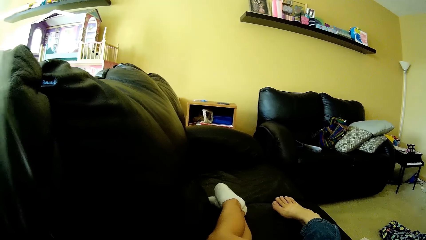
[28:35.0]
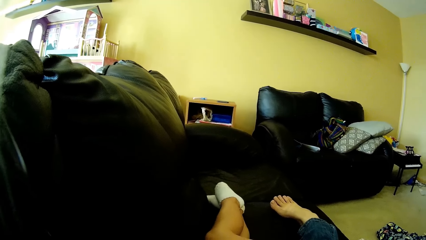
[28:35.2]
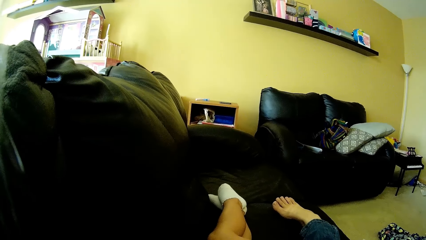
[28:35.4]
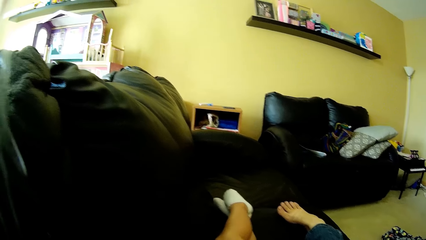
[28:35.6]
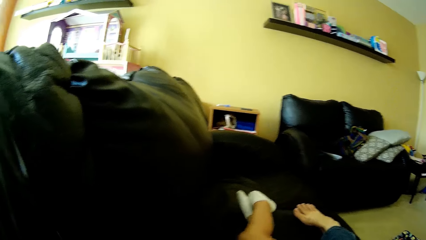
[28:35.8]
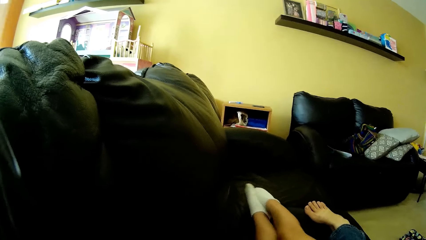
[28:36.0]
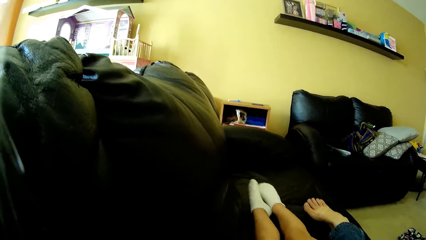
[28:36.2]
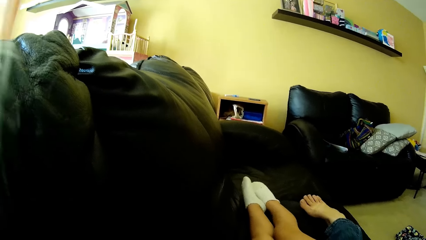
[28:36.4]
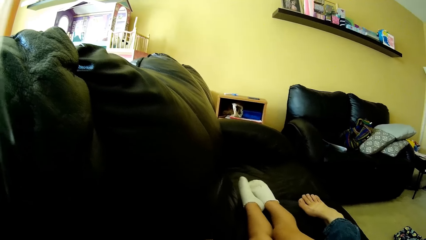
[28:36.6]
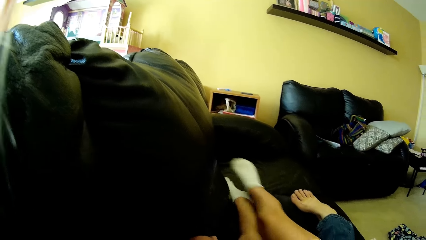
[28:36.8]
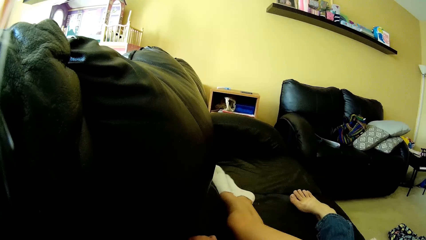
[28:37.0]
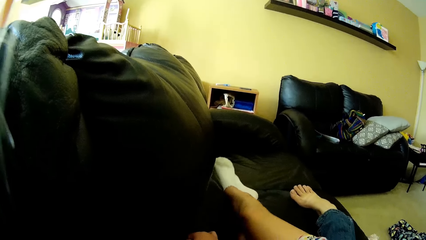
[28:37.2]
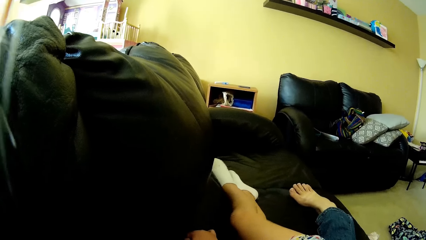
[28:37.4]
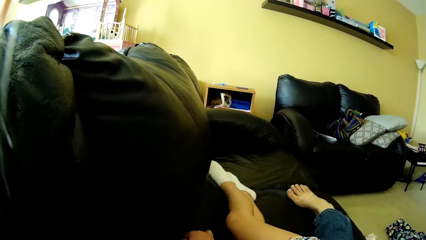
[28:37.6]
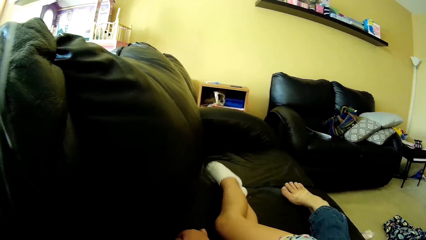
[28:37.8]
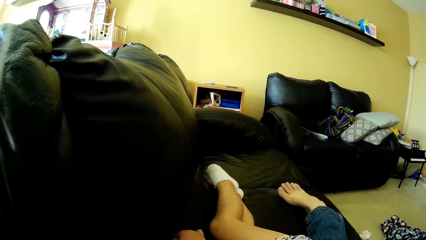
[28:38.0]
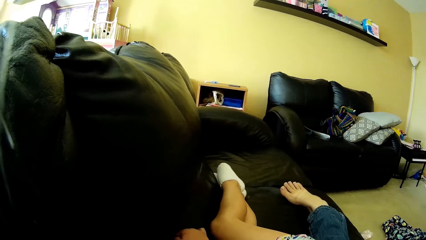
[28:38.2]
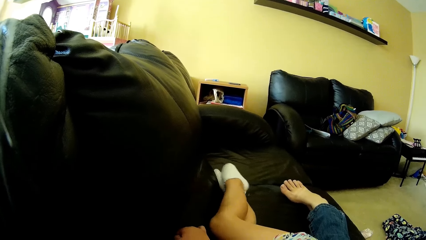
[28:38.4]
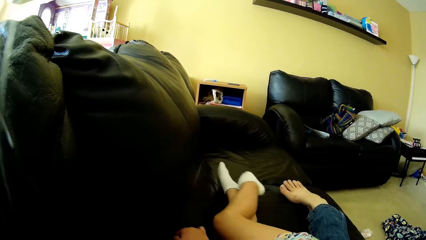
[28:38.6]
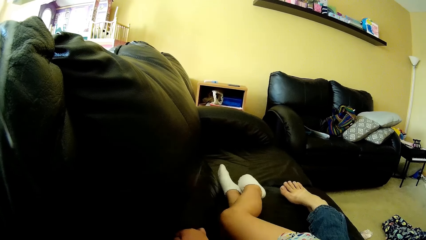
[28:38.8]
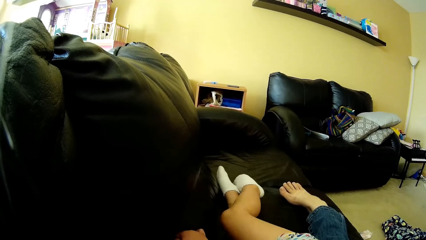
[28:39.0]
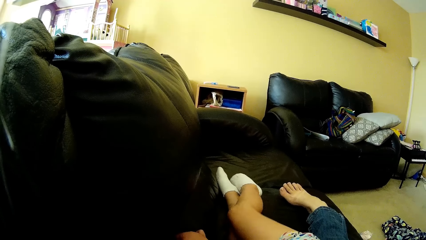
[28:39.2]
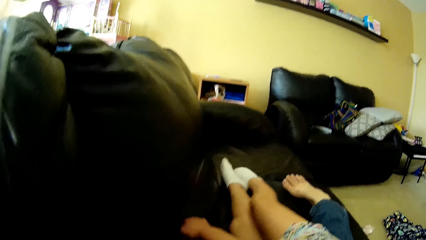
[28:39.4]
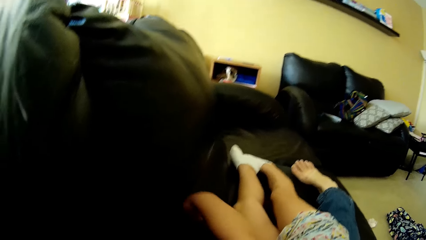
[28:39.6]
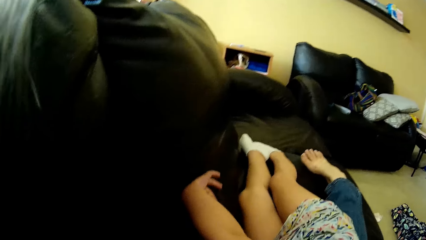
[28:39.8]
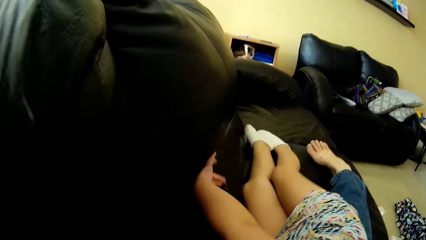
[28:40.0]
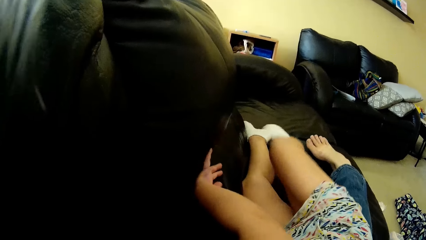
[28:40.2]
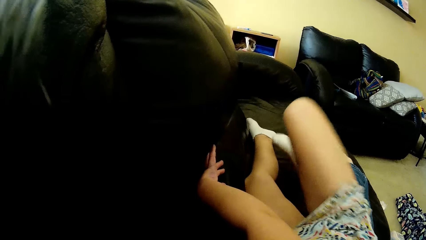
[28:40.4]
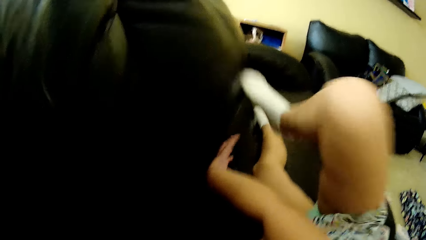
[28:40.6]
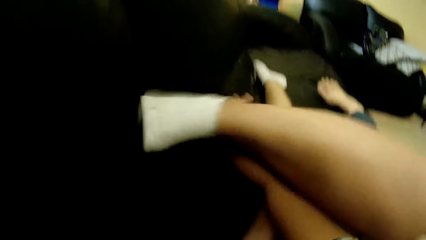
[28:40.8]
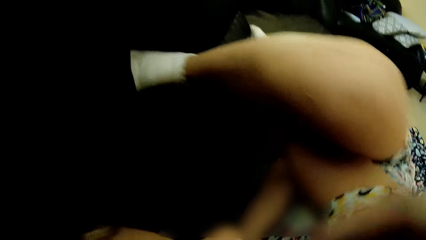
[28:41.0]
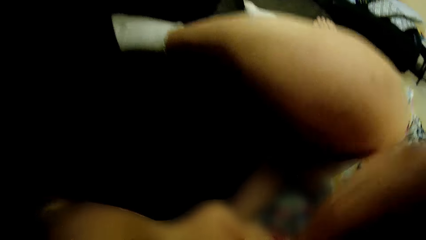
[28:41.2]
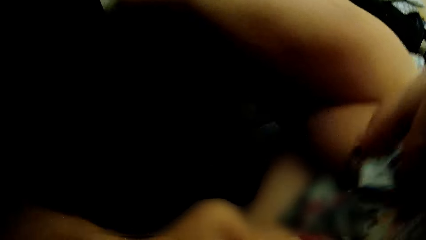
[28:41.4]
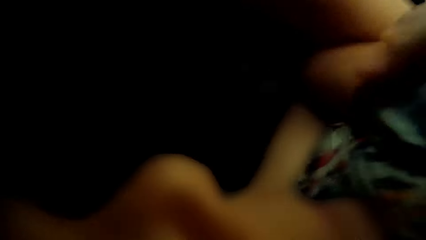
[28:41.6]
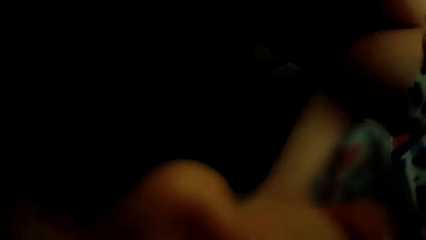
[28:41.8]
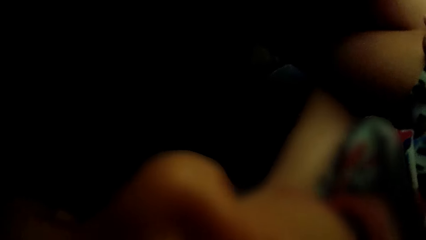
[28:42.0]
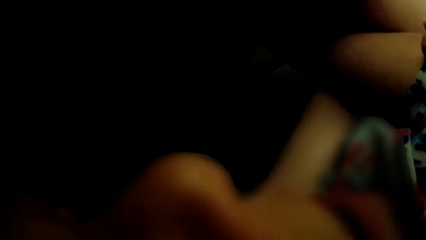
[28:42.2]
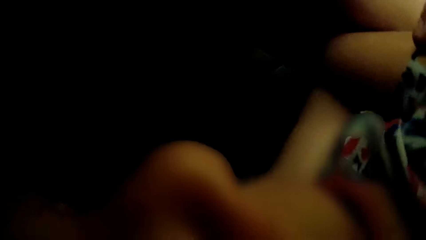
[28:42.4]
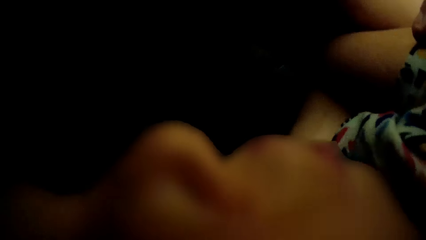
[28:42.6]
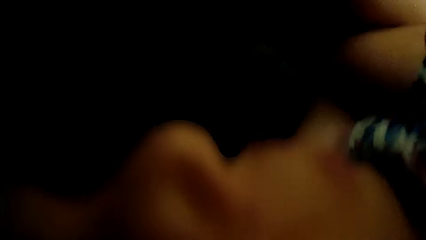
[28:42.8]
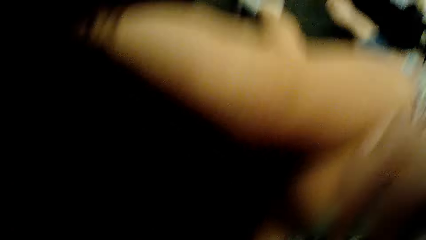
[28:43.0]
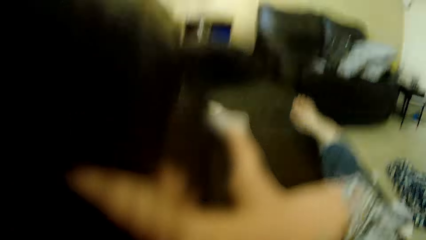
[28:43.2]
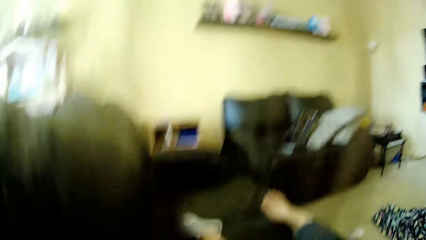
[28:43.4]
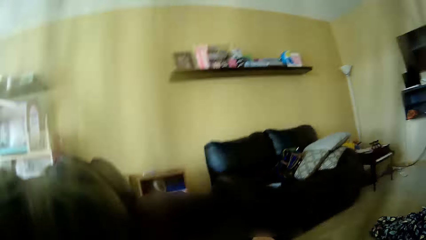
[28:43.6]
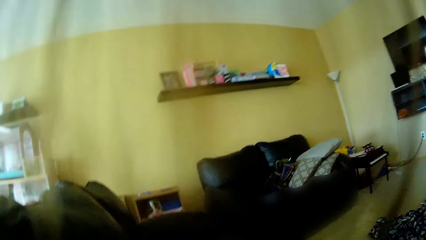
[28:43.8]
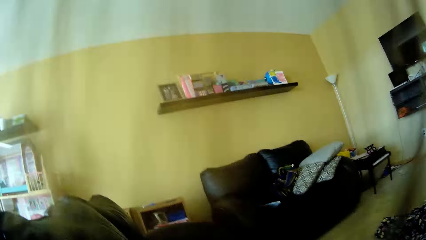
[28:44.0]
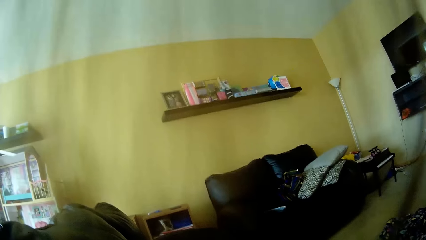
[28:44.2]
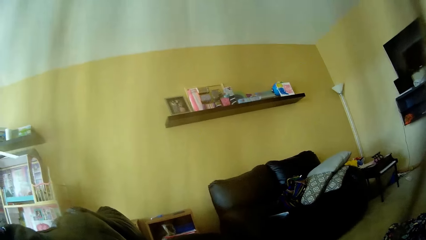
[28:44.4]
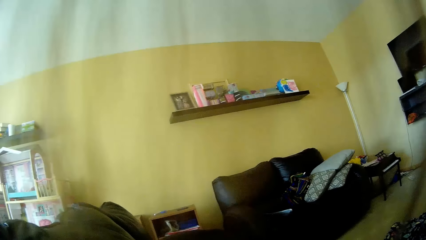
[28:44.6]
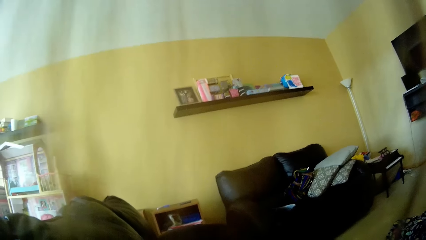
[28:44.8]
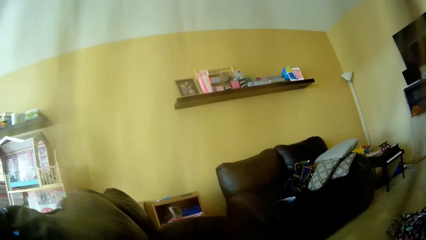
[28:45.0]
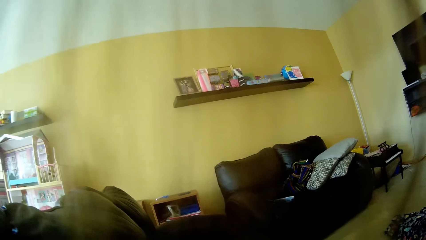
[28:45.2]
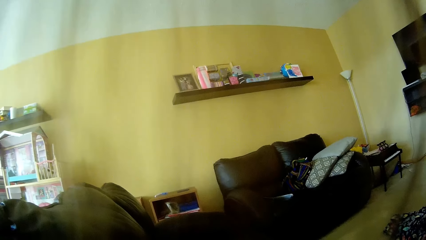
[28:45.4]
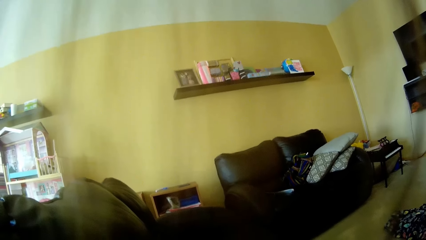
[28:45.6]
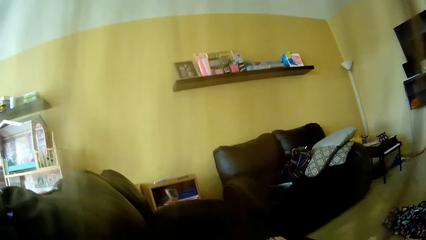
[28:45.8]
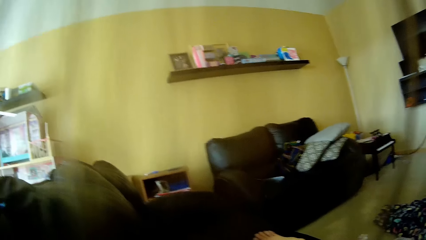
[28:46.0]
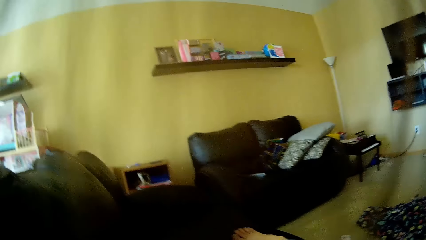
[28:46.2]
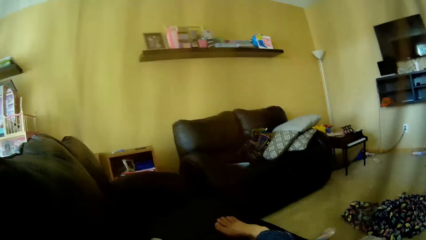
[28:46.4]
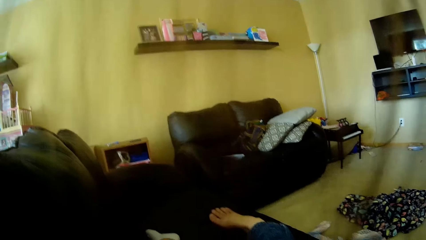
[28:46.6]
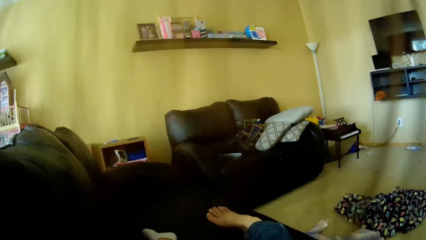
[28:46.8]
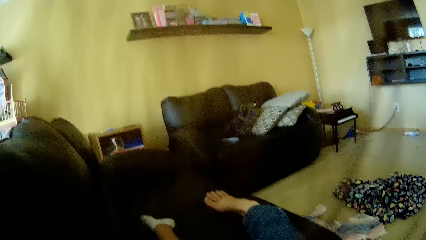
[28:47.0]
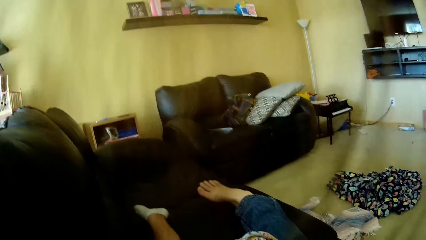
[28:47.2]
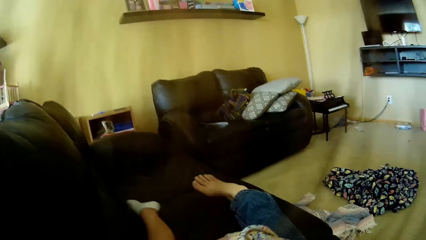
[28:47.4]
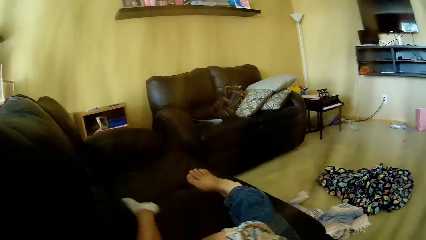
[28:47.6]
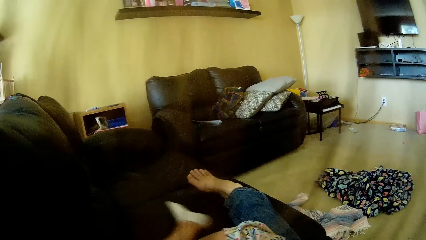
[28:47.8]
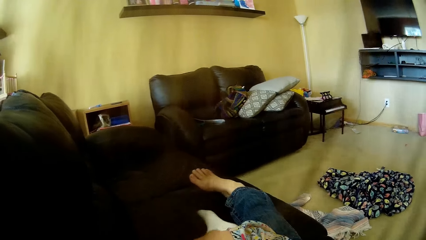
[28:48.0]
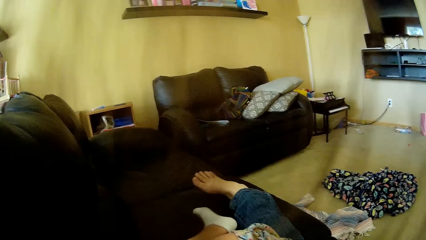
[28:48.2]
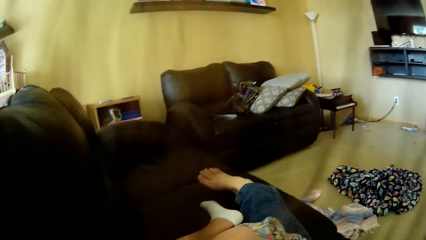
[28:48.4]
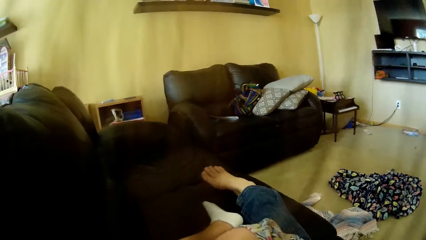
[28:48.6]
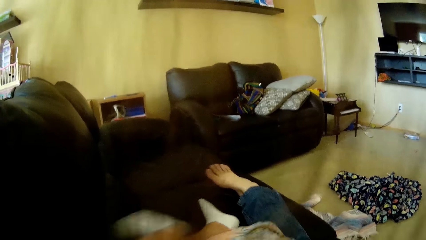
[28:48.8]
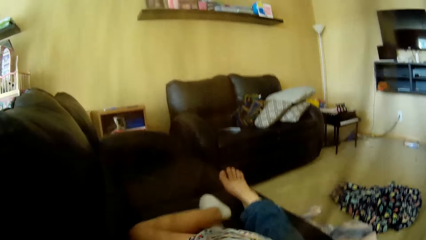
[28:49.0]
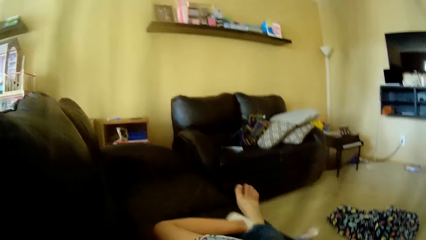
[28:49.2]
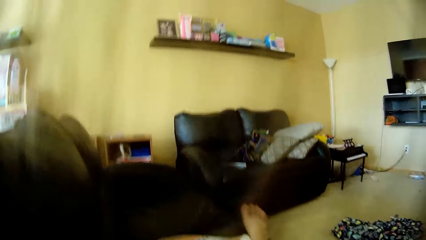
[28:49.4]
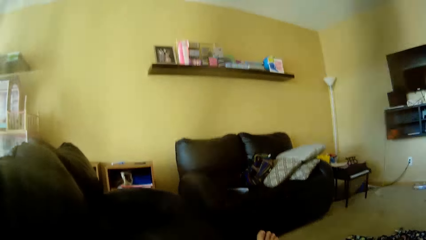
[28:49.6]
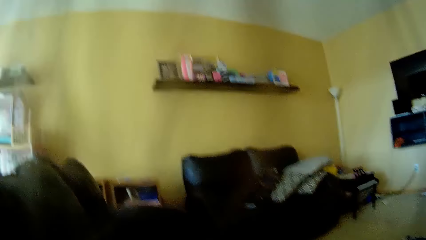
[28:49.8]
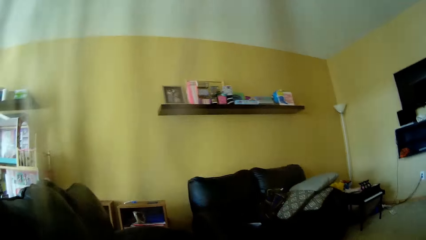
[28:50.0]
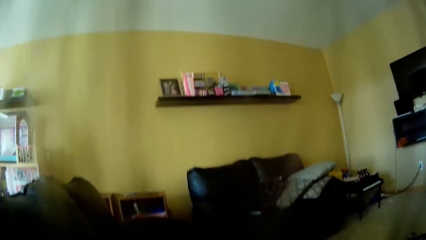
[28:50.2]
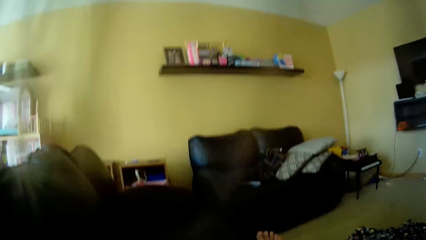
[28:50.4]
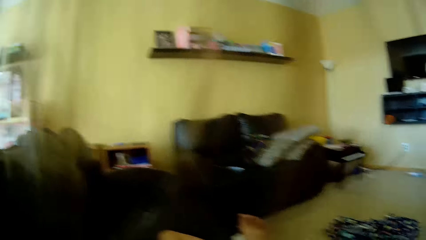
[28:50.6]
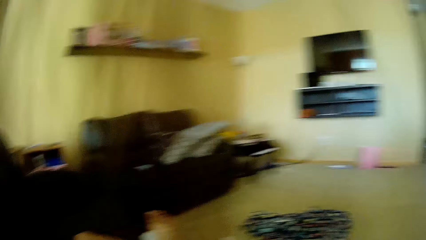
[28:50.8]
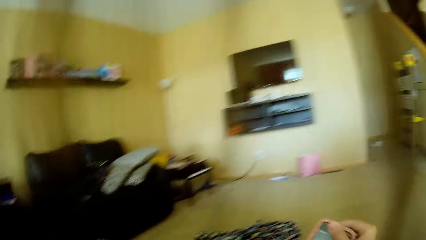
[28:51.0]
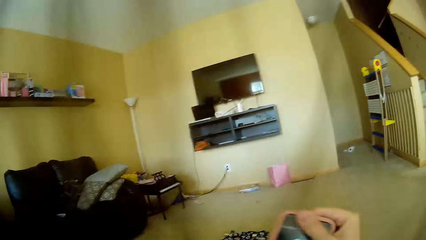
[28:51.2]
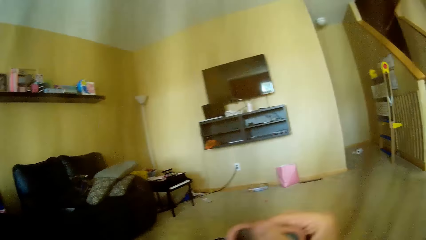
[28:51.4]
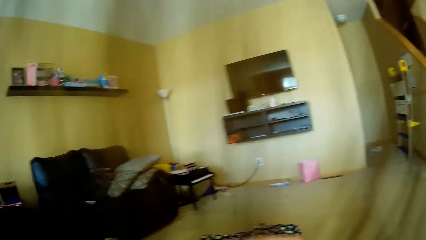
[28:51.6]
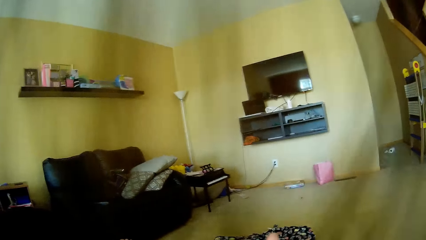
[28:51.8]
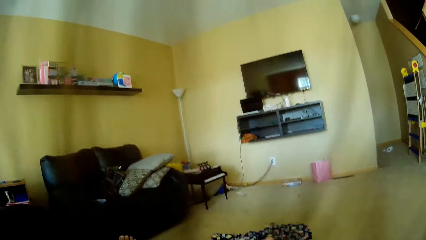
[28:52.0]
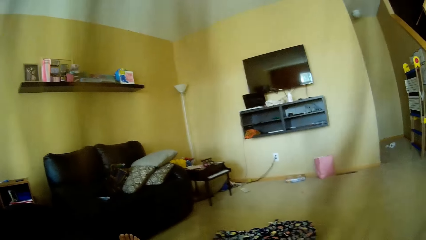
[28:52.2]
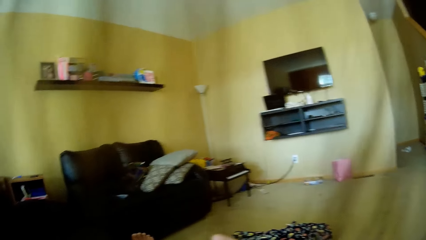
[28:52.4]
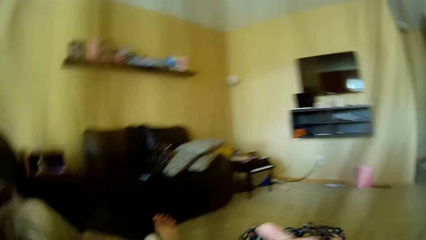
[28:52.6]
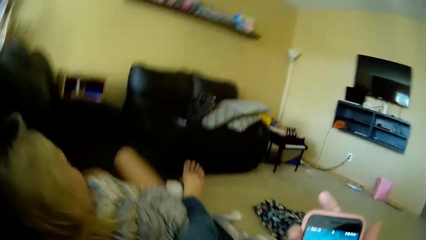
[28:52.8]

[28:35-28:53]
The girl moves both legs on the couch. She moves her right leg on the couch. She moves her right leg on the couch again. She speaks to the camera wearer. She moves her right hand. She raises her right leg from the couch. She places her right leg on the couch. The camera wearer kisses the girl on her cheek. The girl speaks to the camera wearer. She moves her left leg on the couch. She moves her right leg on the couch. The camera wearer moves a phone in her right hand. She speaks to the girl.
